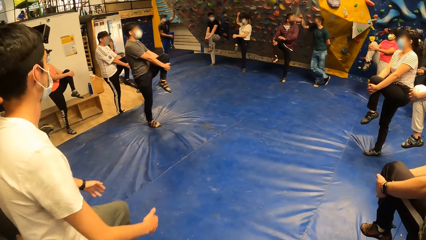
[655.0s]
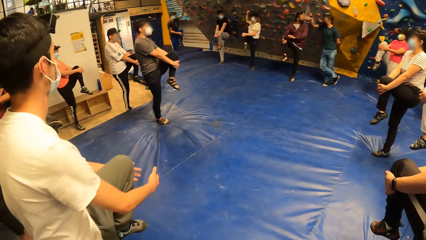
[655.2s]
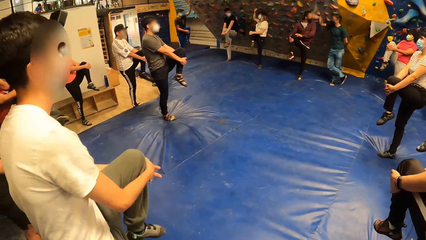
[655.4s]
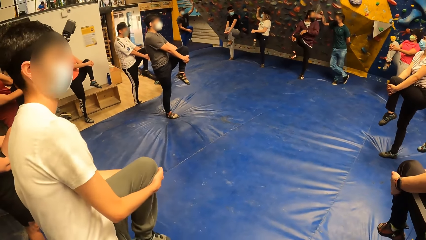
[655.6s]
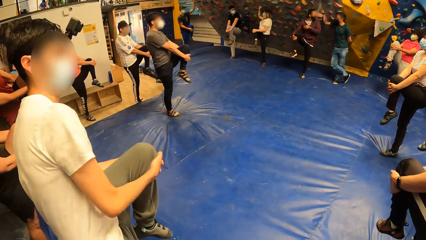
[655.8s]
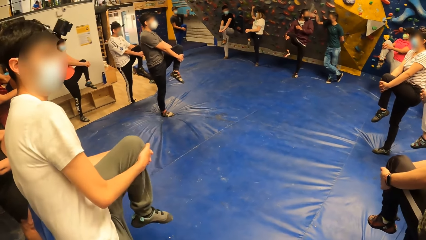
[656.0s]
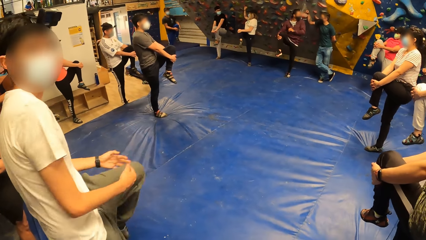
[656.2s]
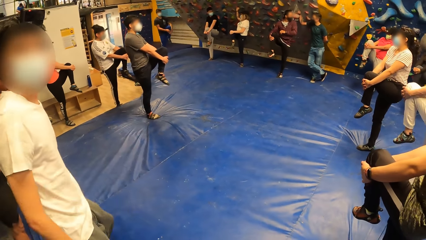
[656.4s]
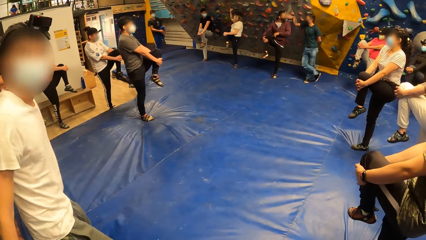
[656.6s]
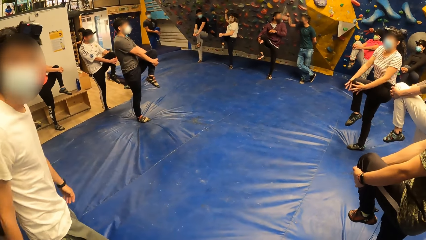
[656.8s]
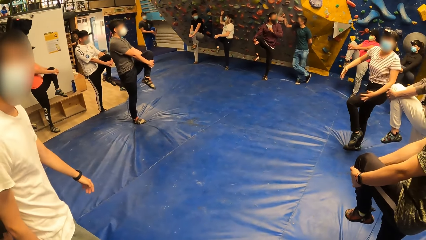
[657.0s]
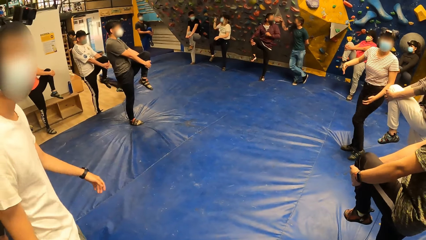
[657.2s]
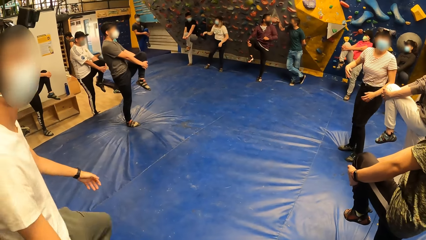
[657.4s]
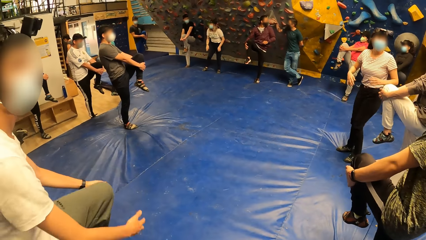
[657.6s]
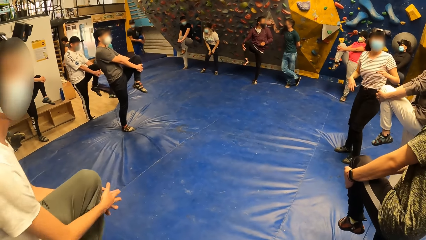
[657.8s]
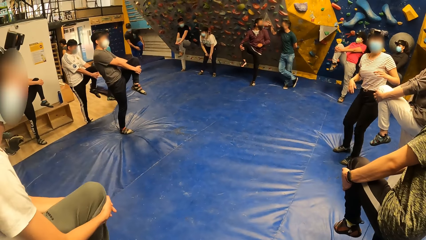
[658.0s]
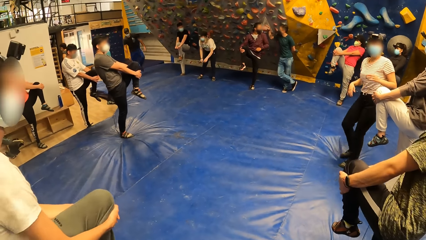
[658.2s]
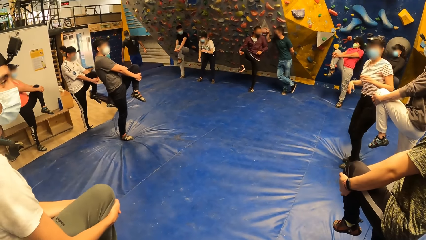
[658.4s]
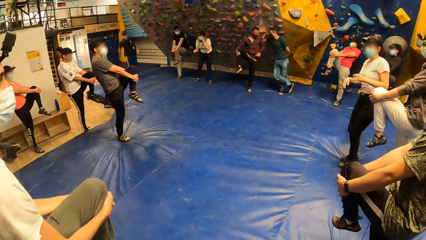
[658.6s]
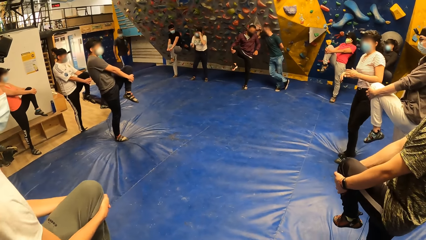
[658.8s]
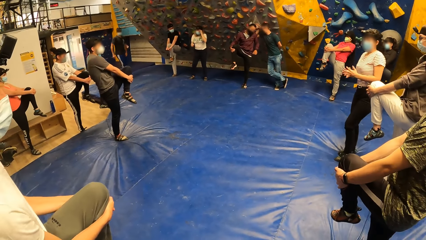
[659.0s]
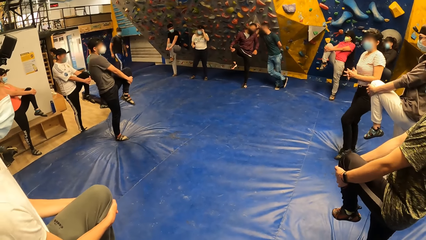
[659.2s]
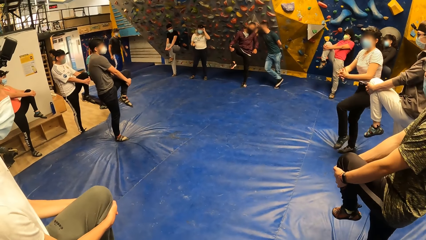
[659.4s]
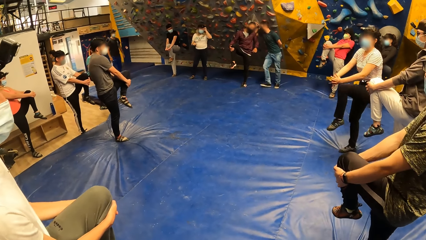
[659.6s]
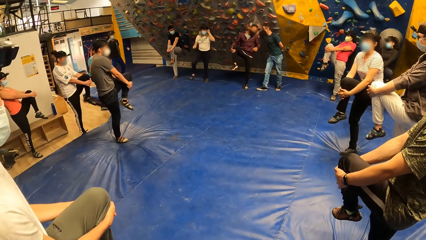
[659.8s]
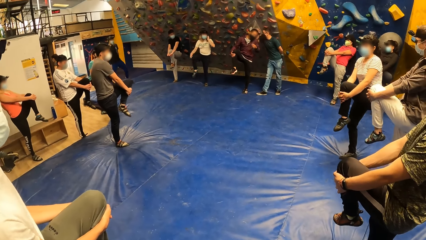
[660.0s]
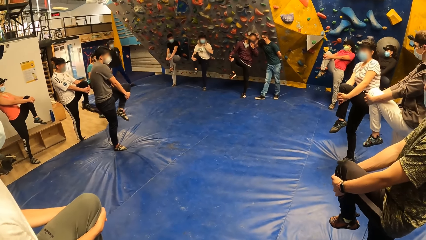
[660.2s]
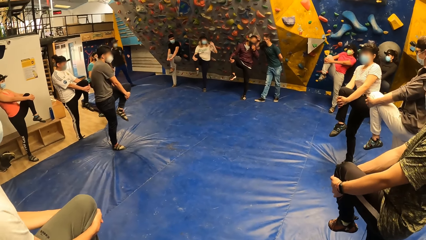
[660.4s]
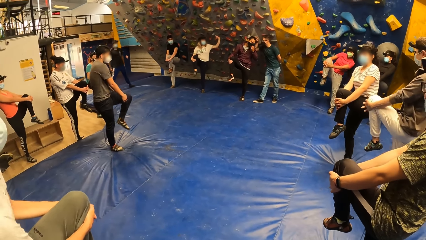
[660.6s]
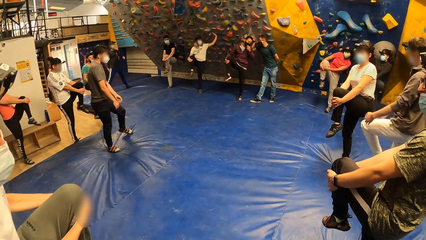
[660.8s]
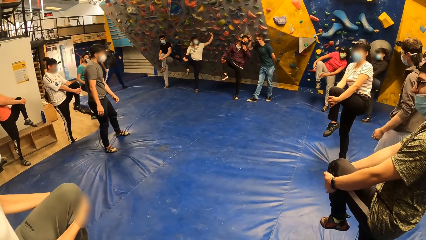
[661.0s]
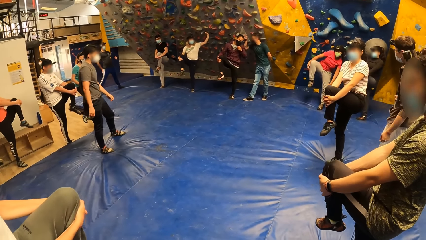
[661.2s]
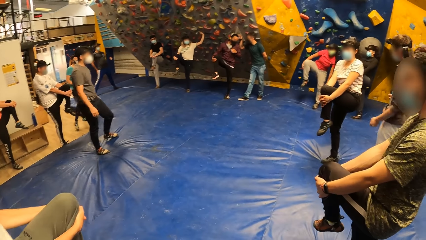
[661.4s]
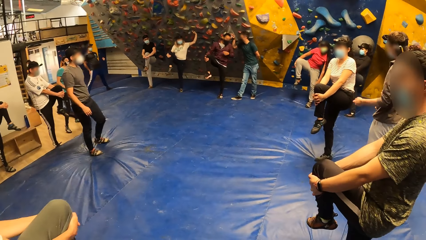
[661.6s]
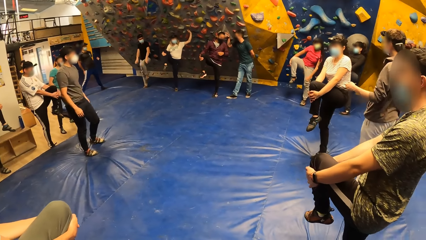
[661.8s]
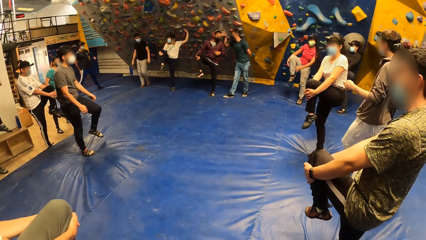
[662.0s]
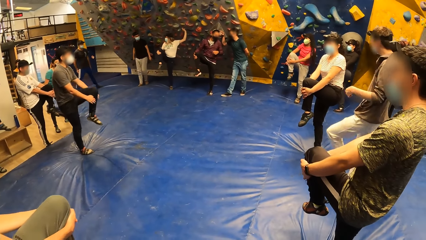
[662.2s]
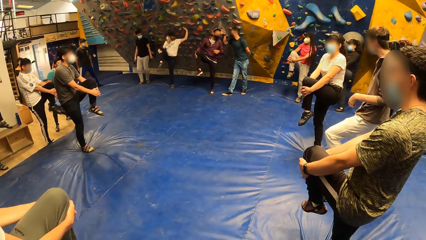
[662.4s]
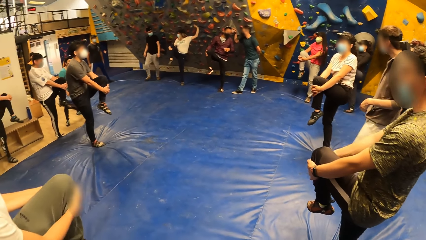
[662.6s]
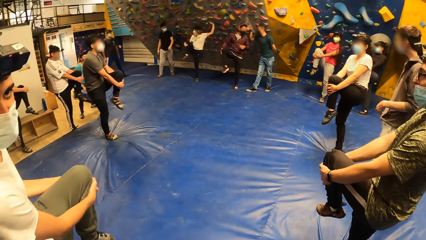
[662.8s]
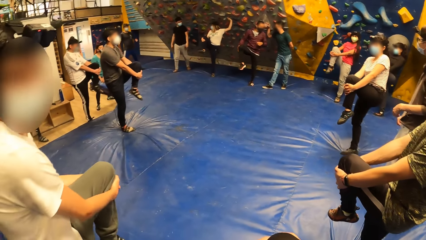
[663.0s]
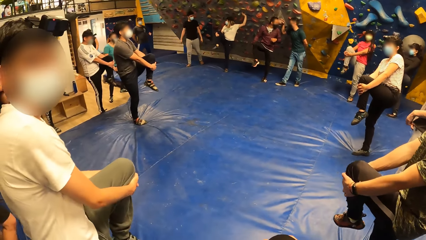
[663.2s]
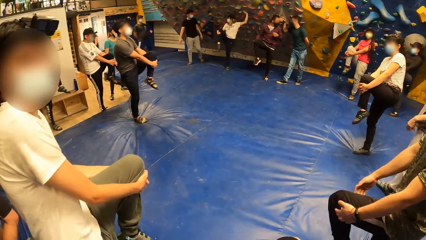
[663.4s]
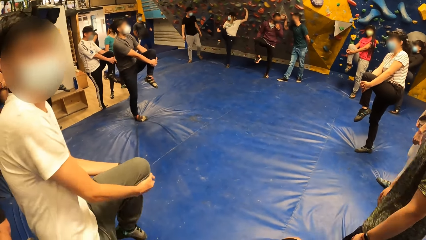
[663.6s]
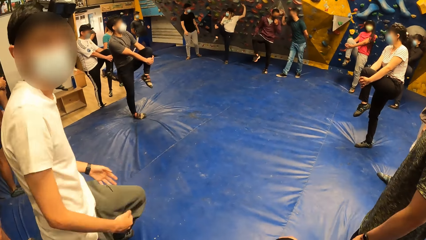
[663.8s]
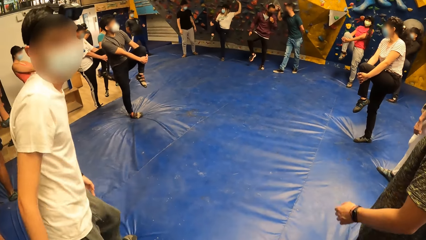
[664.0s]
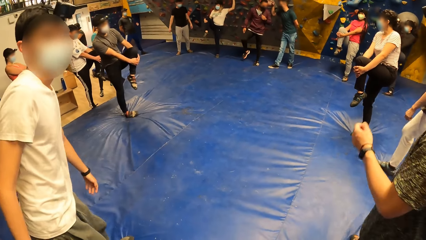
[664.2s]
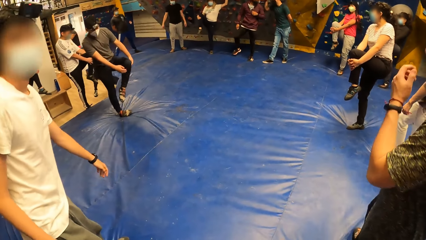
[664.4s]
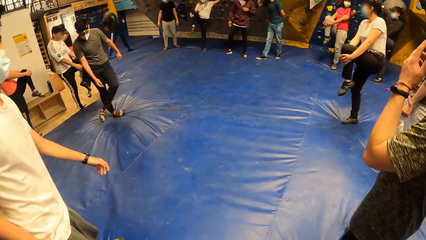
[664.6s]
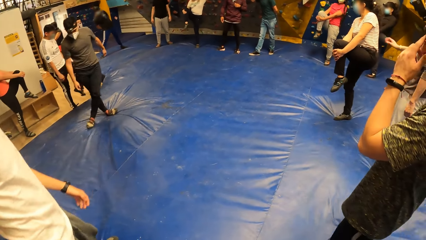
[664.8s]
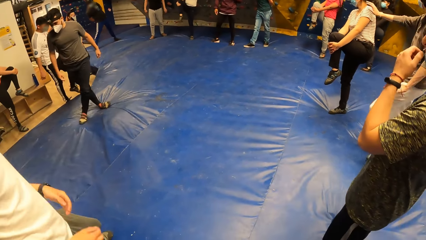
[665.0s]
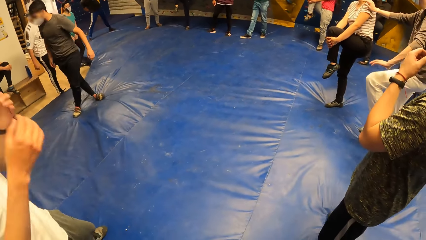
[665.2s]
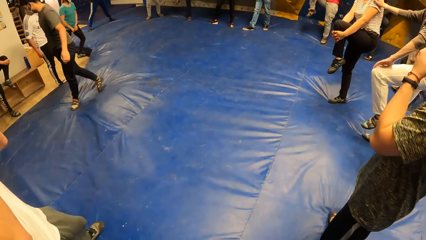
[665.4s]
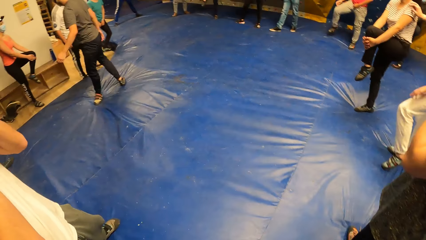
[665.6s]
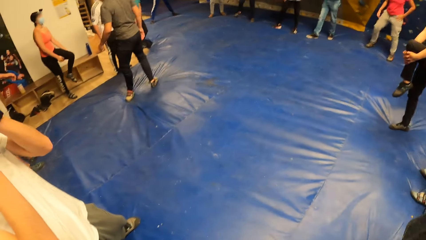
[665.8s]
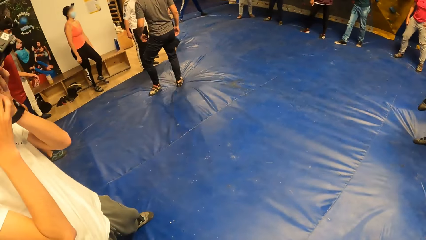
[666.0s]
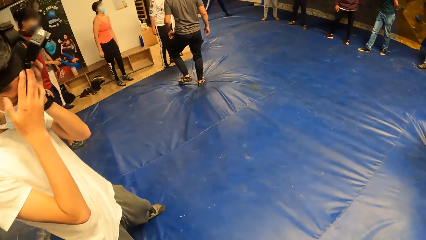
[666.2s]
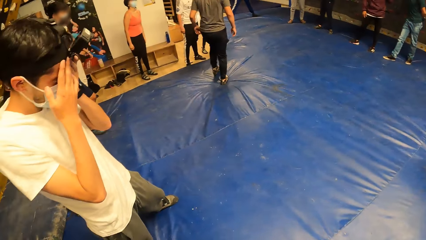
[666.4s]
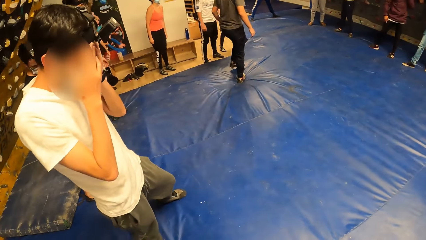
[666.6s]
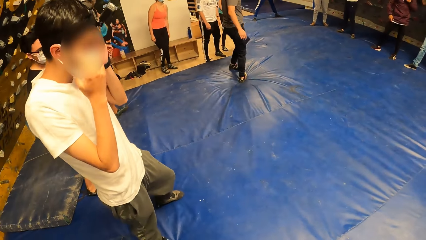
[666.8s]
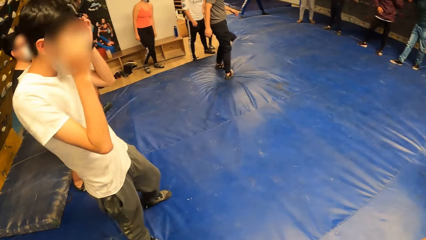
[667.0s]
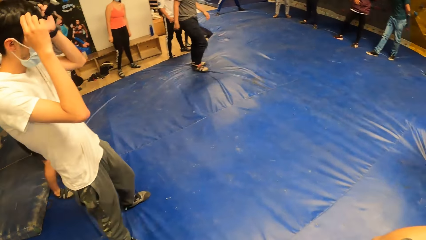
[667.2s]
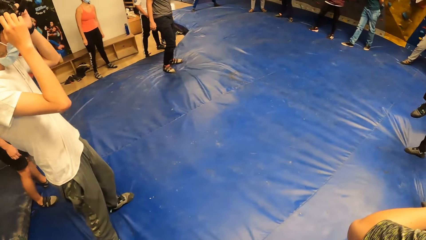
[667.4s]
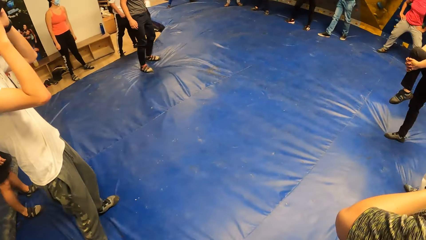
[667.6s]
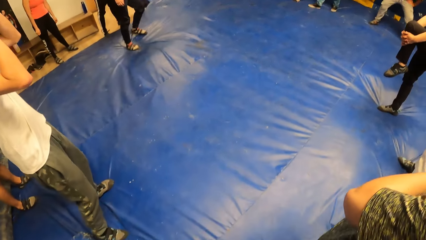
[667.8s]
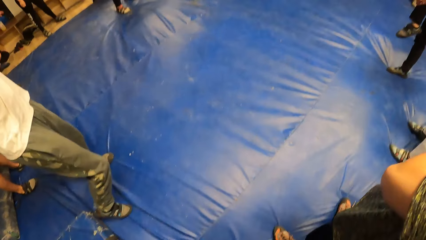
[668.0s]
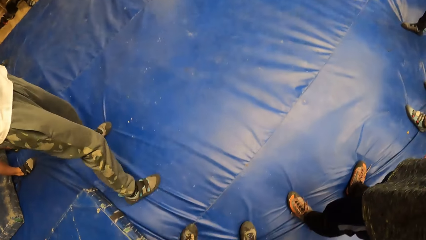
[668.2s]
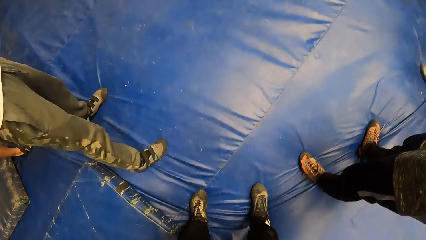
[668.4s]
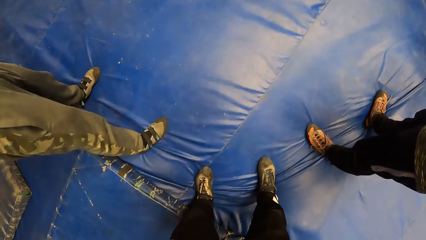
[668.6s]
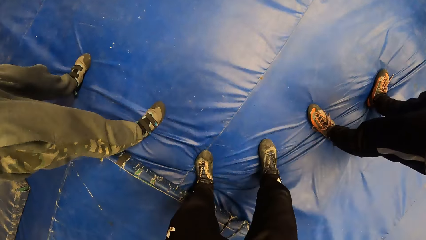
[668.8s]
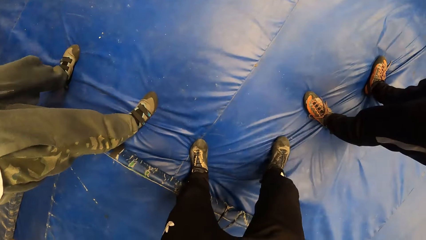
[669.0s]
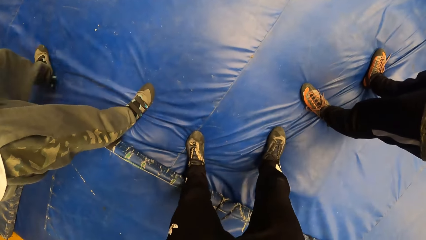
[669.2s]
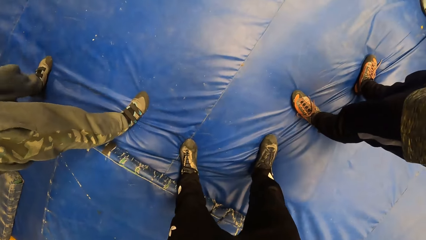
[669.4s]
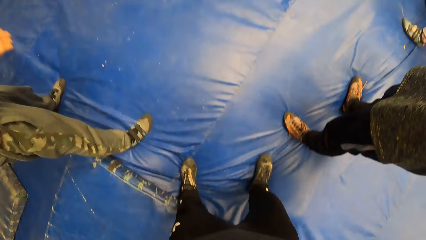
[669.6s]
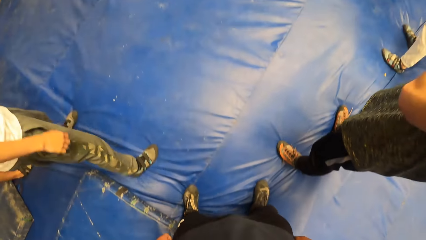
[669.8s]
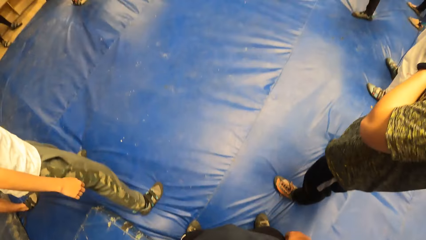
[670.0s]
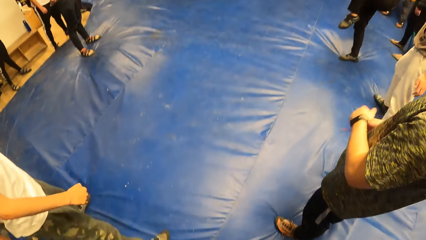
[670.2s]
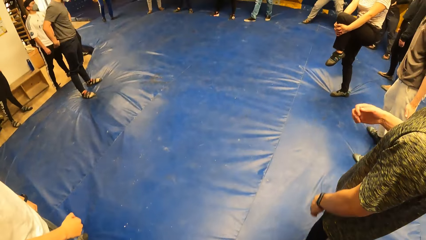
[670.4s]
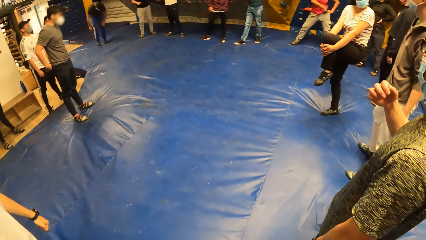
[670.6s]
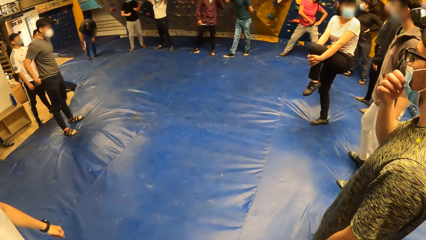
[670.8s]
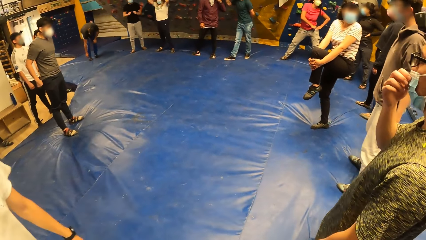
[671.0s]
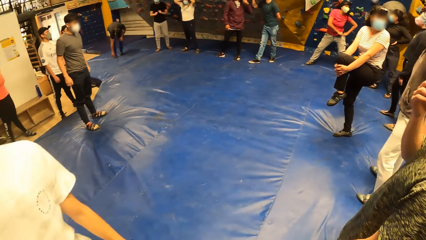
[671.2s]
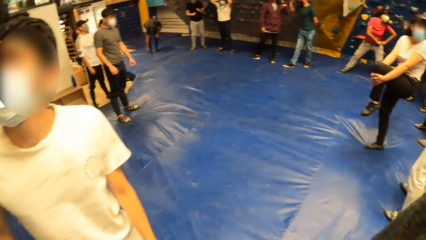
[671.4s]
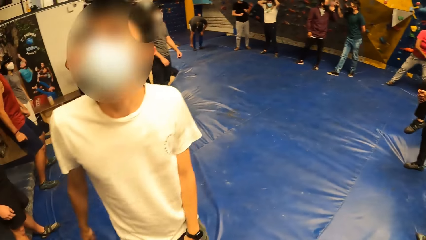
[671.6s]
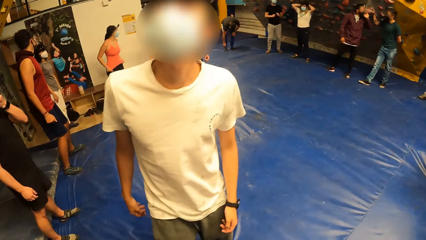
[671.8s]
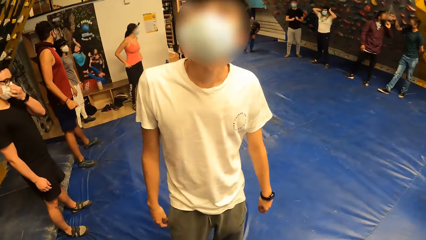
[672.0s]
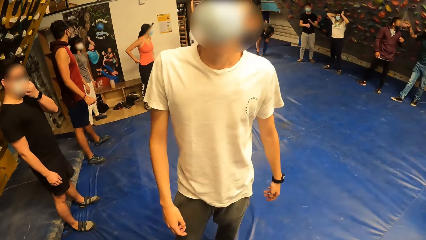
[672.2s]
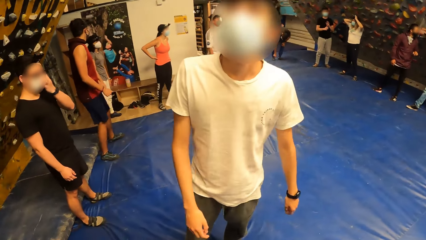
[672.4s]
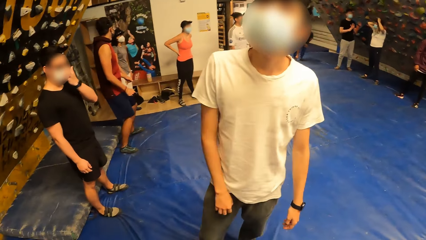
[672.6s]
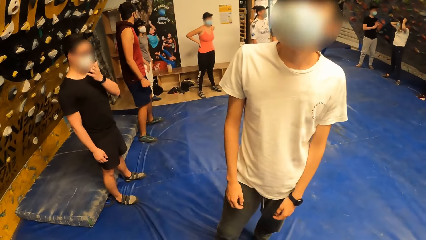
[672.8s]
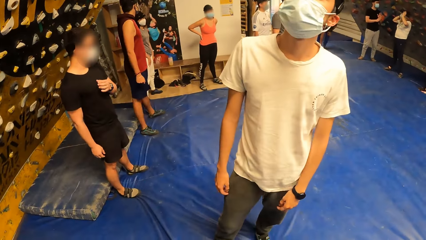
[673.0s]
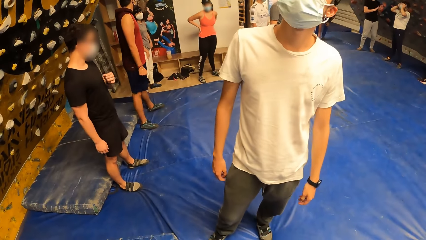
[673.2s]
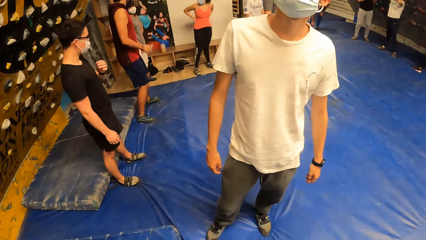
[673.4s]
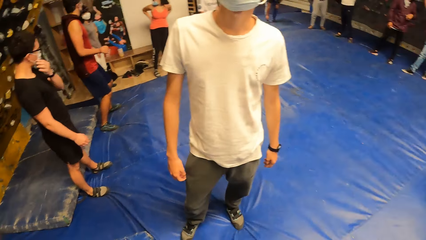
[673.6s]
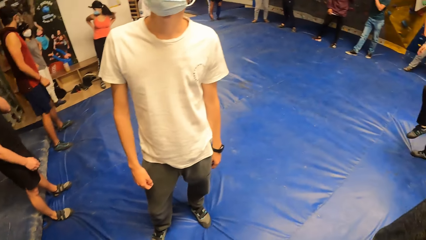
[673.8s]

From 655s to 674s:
A man removes his left hand from his right knee. The man touches his mask. The man drops his right leg on the bouldering mat. The camera wearer drops his left leg on the bouldering mat with the group of people. He moves a foot.
